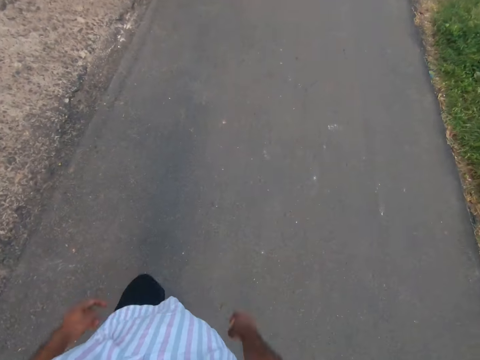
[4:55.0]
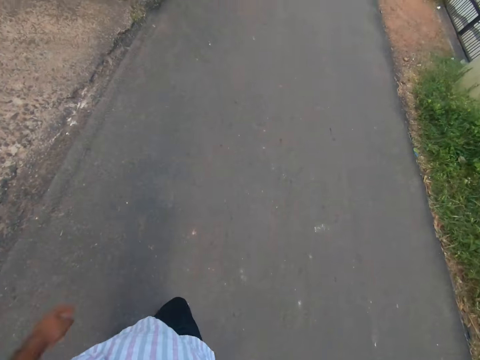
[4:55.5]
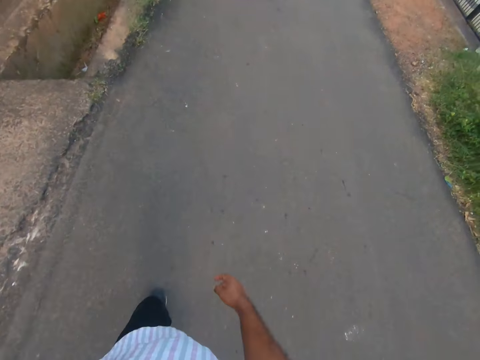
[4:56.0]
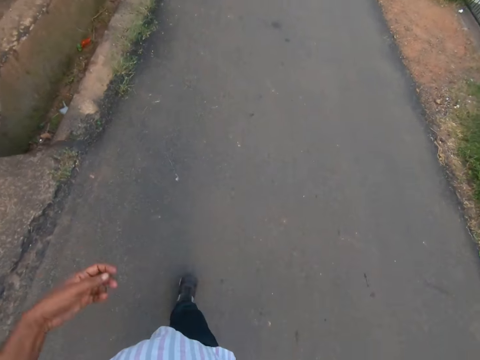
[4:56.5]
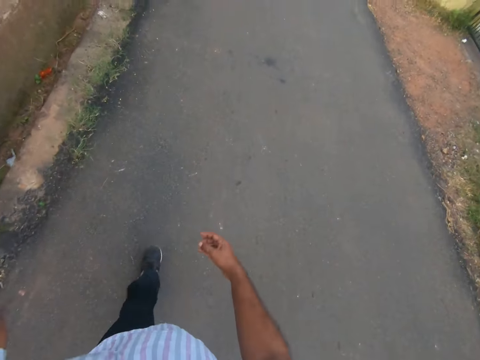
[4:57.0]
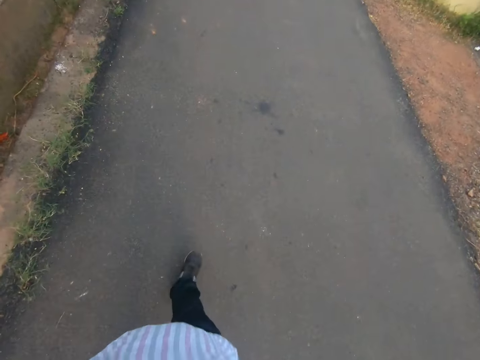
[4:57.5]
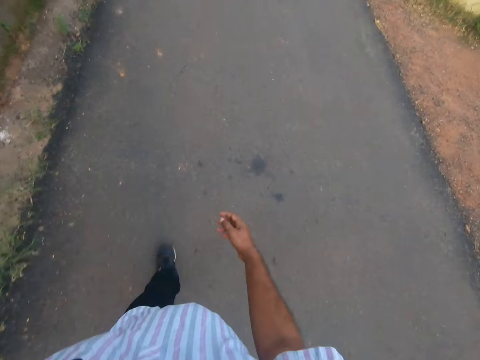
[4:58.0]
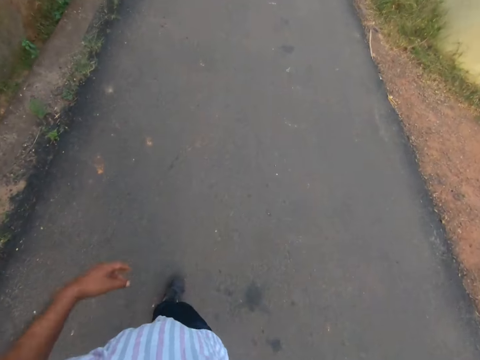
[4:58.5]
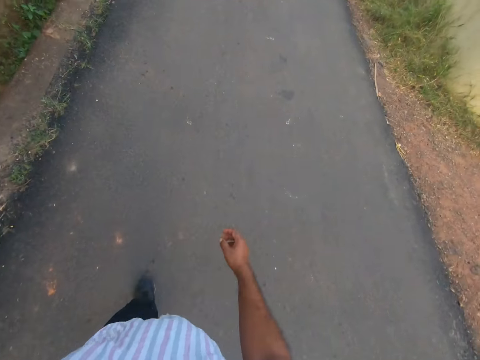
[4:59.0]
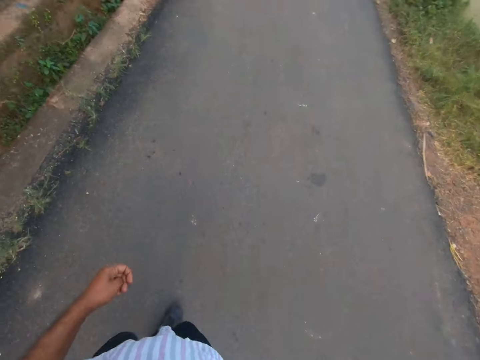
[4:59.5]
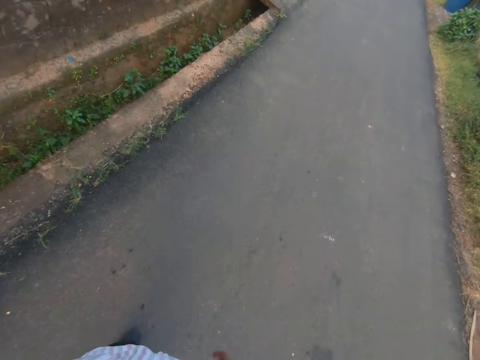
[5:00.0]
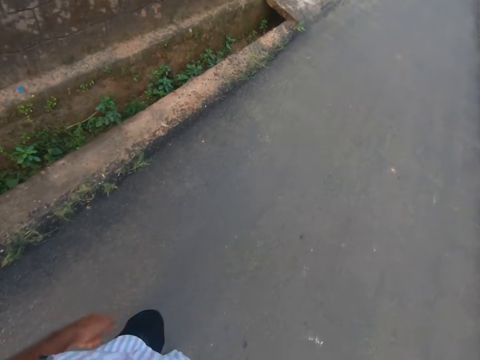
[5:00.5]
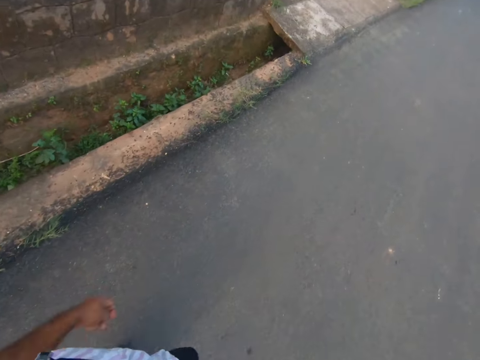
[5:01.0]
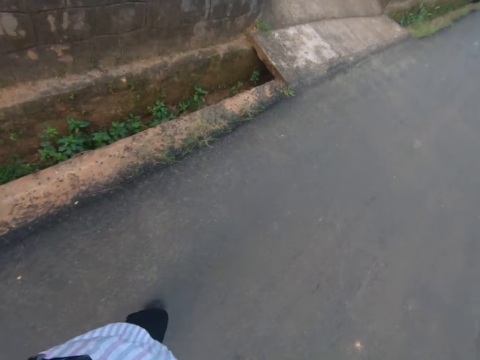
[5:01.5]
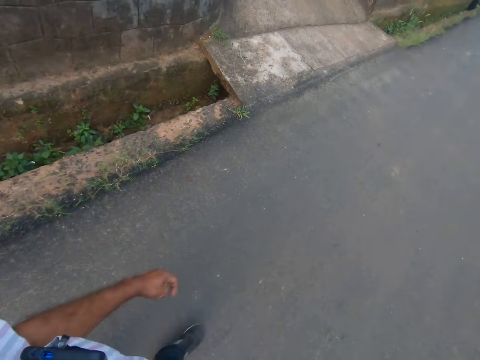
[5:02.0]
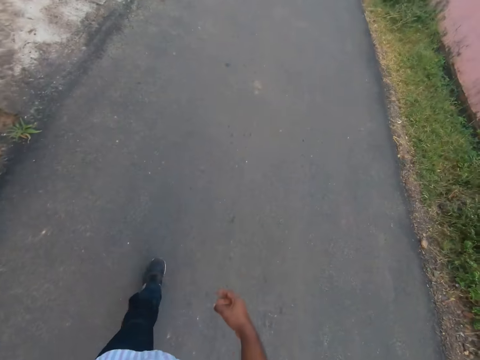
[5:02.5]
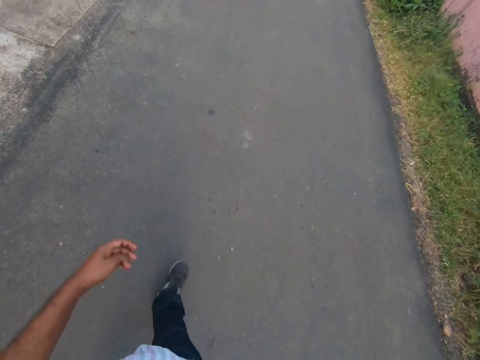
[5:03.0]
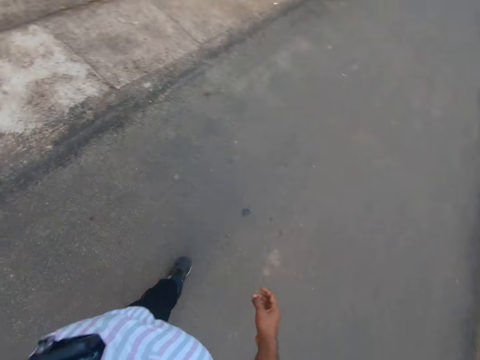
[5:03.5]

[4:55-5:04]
The camera wearer lifts the hand. They walk on the road. They drop the hand. They walk on the road.

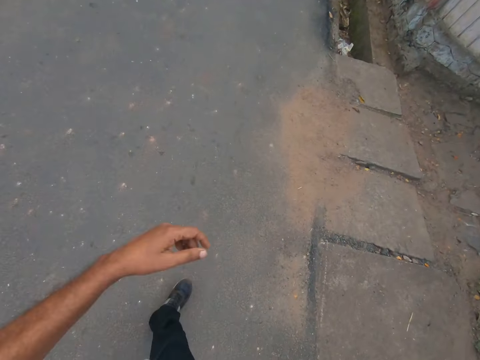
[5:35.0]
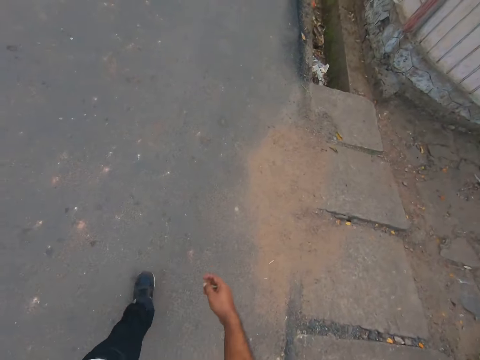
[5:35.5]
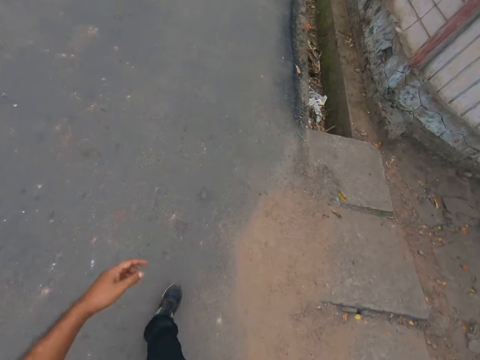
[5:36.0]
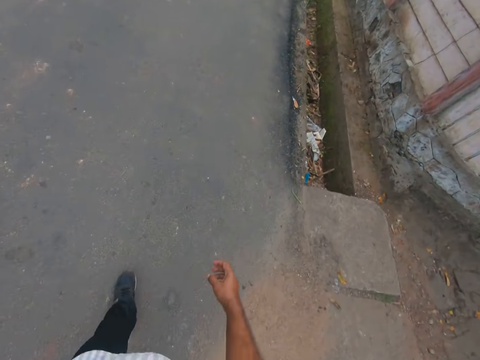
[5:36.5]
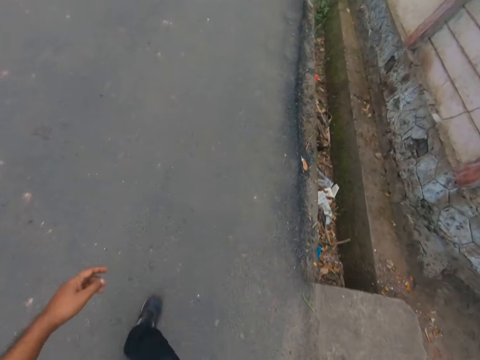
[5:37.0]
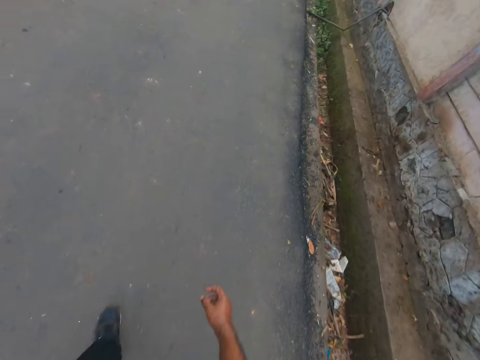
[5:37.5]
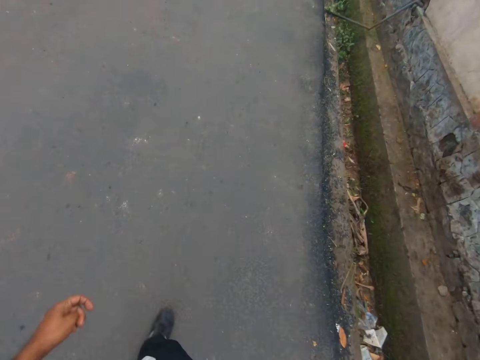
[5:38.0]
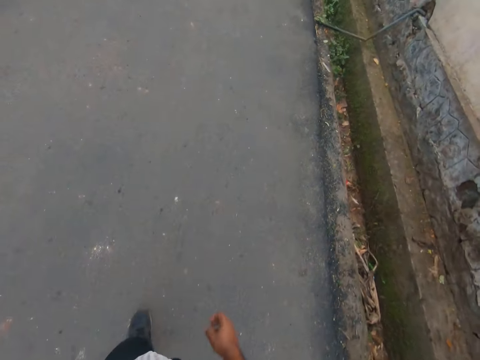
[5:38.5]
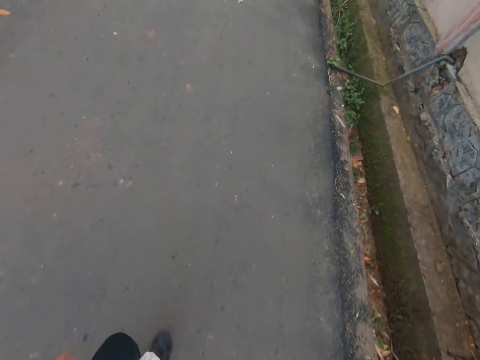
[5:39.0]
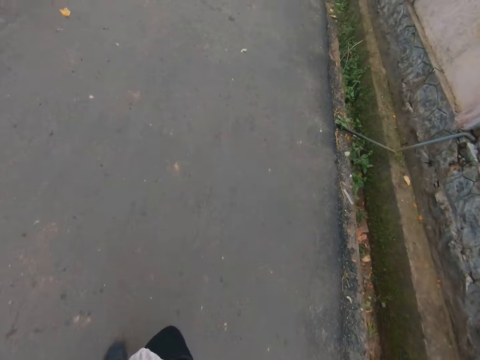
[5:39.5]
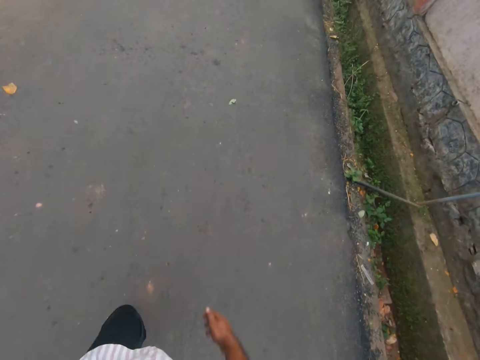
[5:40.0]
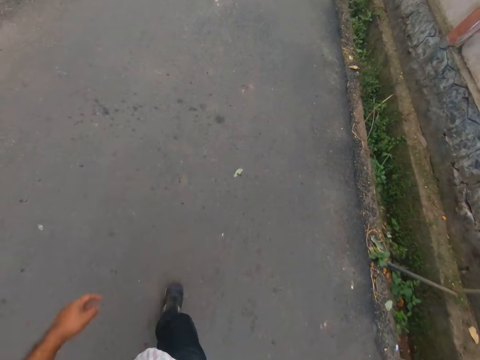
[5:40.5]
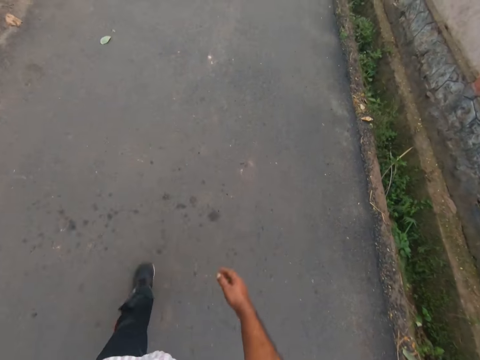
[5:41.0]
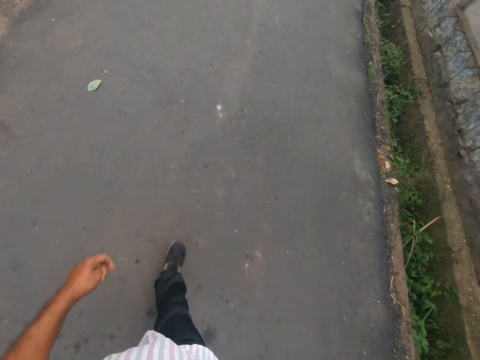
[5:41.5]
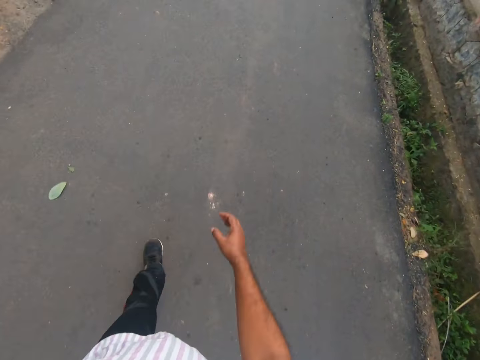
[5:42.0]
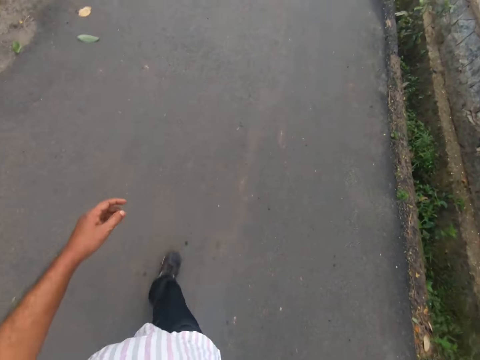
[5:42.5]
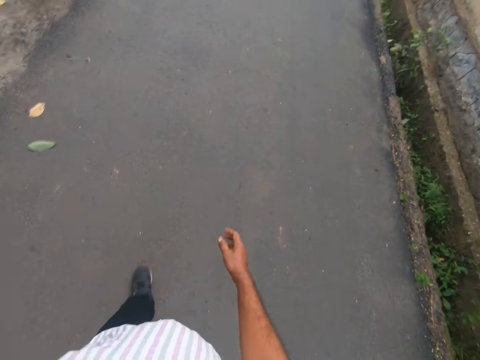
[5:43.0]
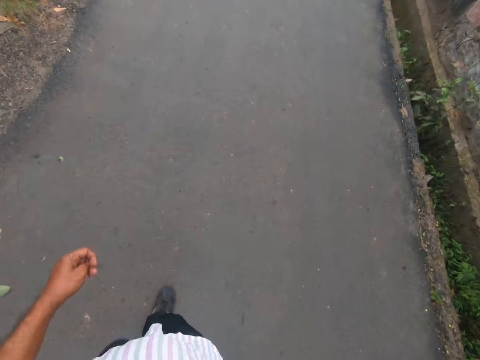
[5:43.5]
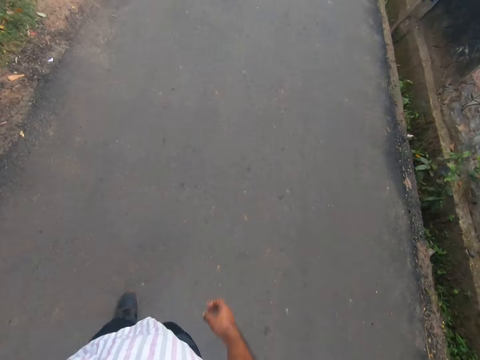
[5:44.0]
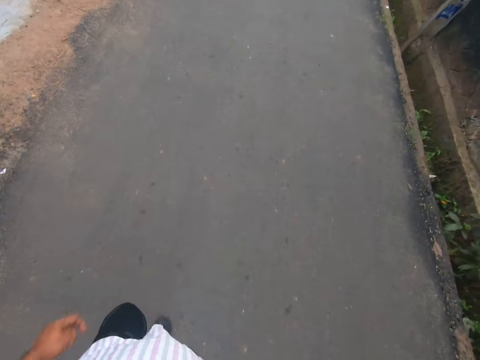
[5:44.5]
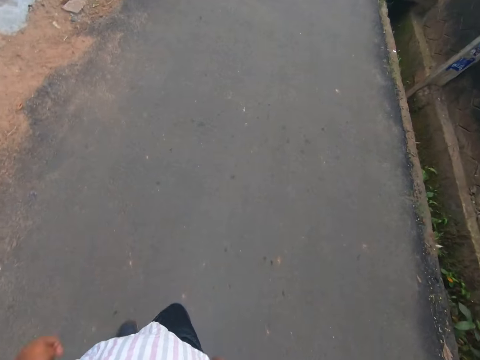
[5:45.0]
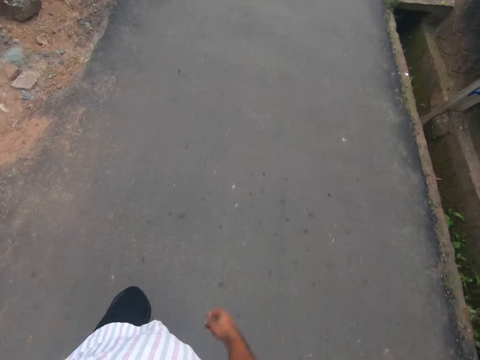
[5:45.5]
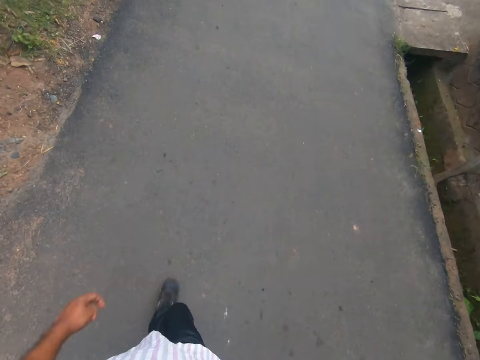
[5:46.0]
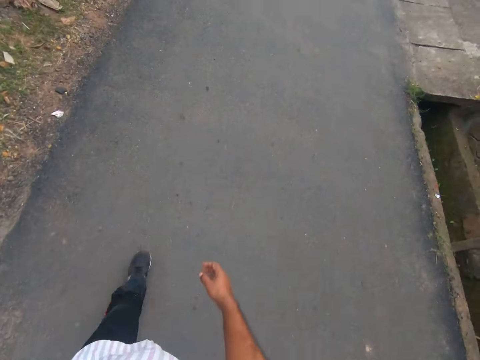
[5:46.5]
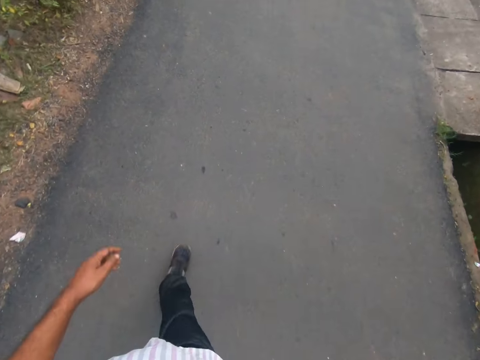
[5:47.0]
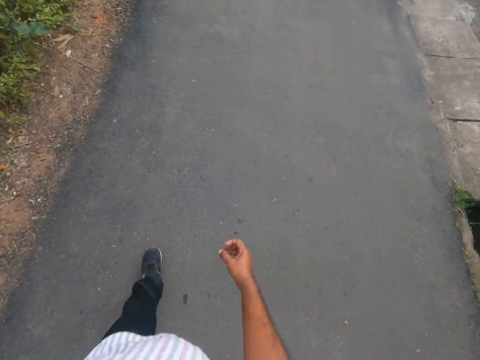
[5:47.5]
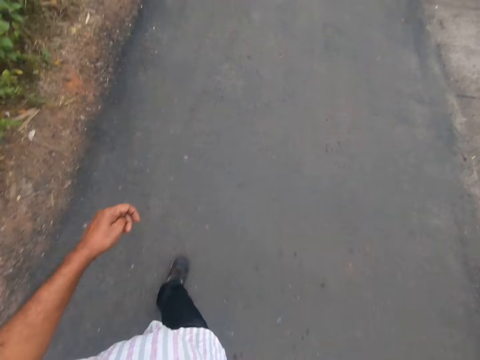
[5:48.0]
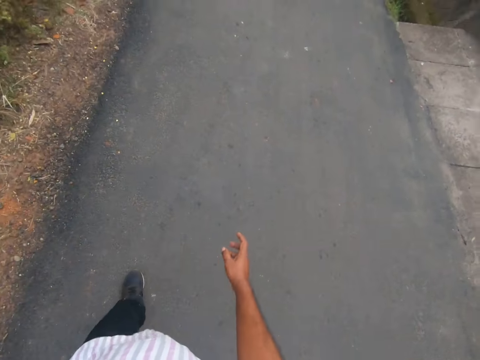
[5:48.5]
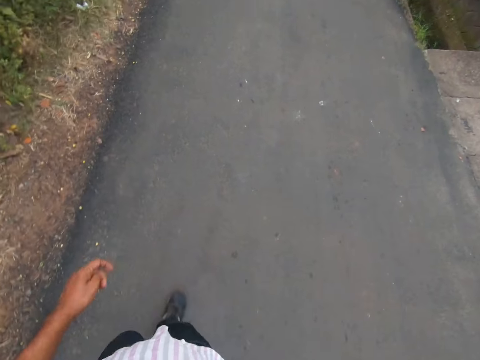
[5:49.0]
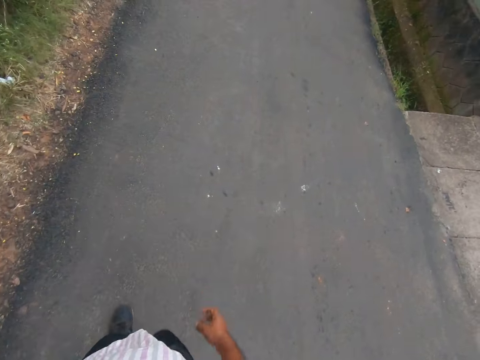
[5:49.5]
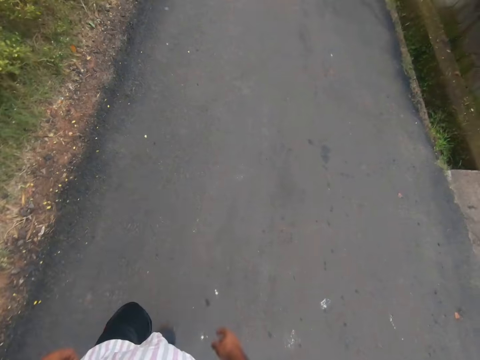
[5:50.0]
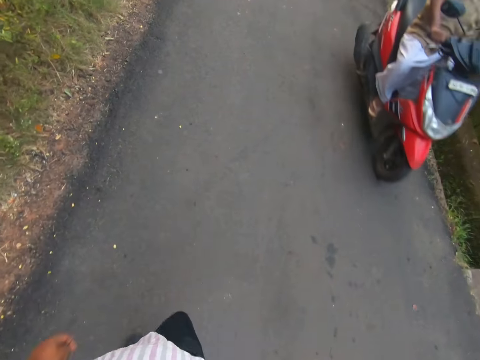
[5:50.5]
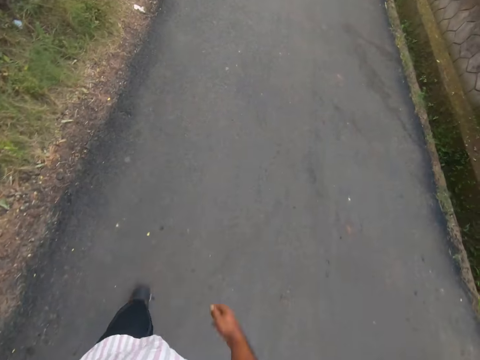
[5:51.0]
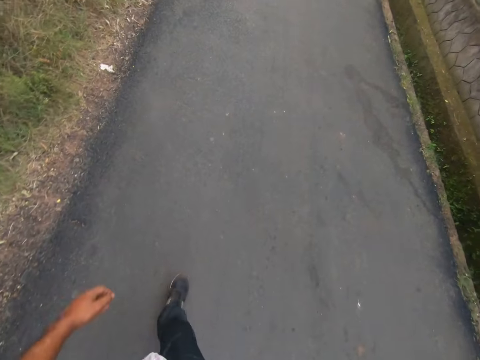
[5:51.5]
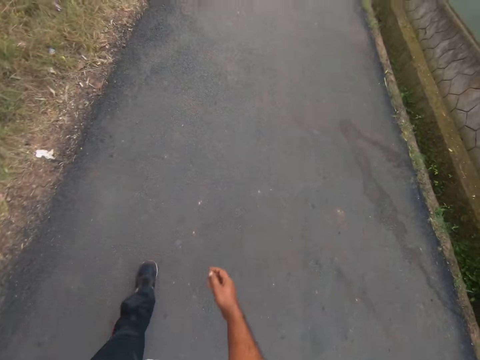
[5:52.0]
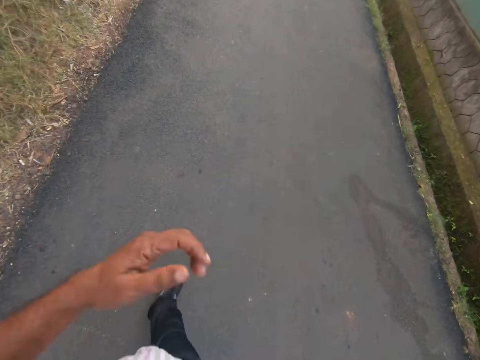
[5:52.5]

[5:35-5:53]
The camera wearer drops the hand. They walk on the road. They move the hand.
